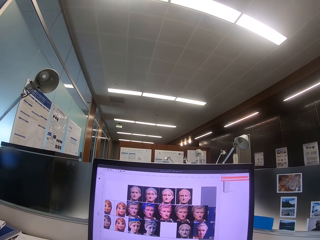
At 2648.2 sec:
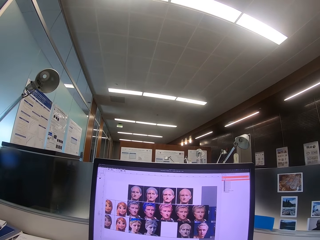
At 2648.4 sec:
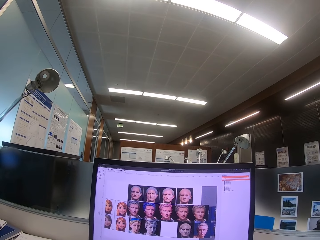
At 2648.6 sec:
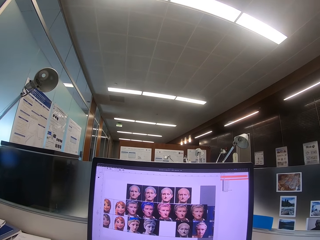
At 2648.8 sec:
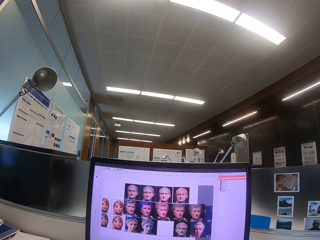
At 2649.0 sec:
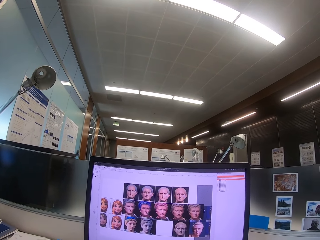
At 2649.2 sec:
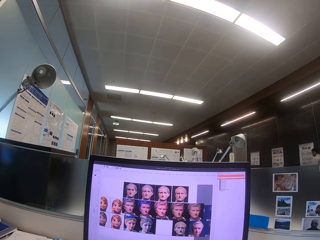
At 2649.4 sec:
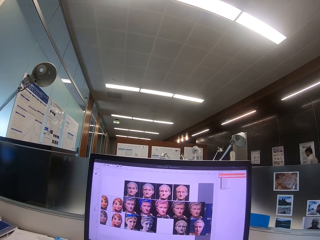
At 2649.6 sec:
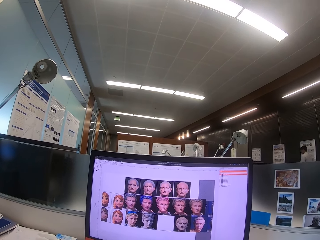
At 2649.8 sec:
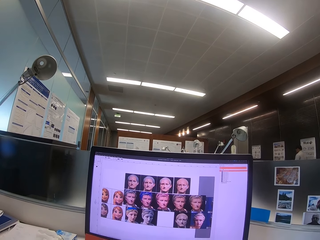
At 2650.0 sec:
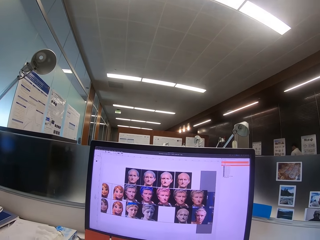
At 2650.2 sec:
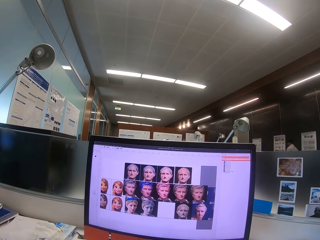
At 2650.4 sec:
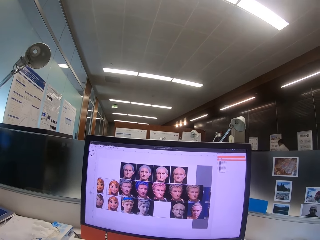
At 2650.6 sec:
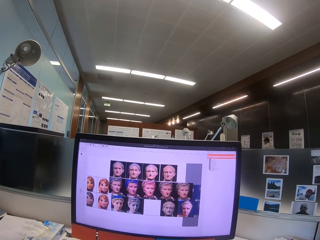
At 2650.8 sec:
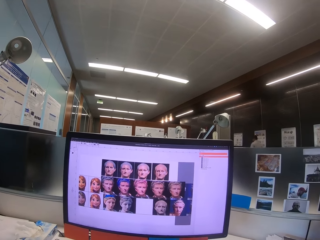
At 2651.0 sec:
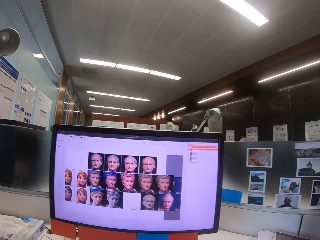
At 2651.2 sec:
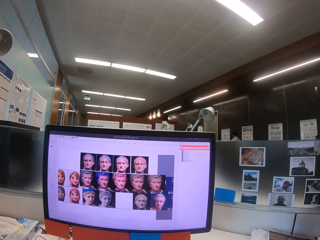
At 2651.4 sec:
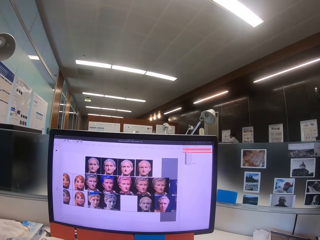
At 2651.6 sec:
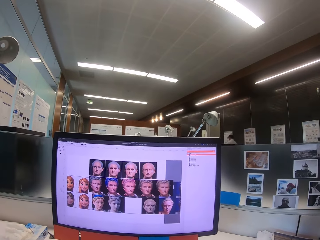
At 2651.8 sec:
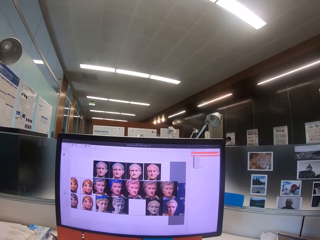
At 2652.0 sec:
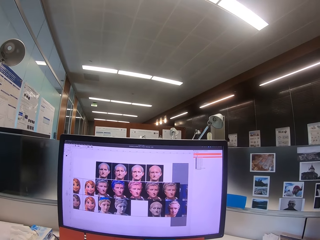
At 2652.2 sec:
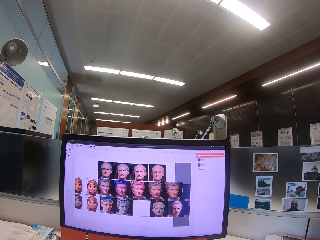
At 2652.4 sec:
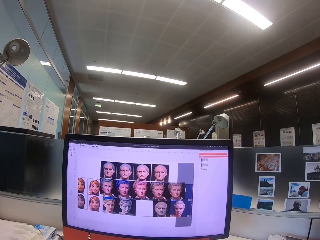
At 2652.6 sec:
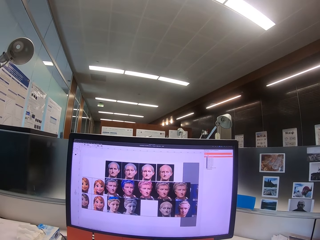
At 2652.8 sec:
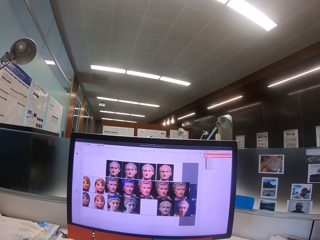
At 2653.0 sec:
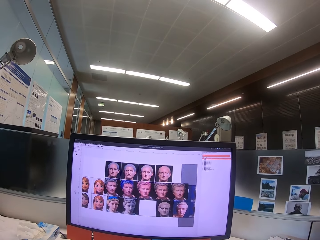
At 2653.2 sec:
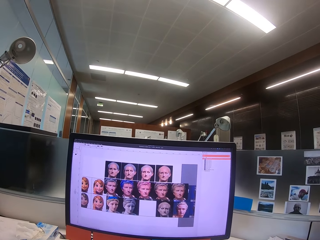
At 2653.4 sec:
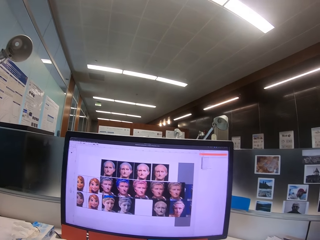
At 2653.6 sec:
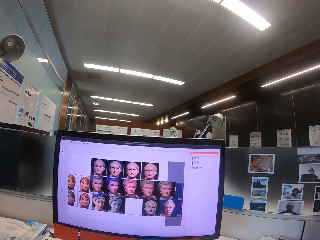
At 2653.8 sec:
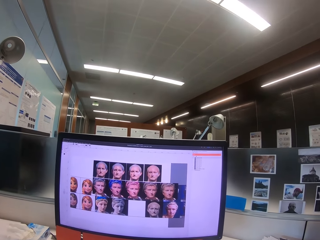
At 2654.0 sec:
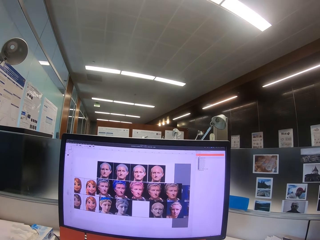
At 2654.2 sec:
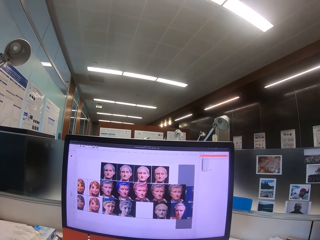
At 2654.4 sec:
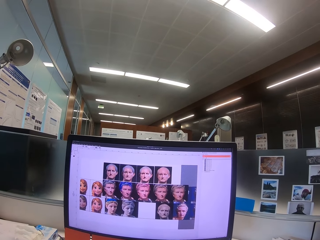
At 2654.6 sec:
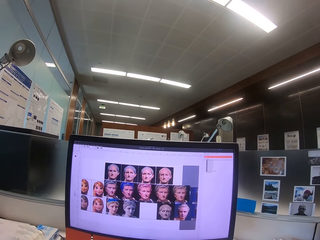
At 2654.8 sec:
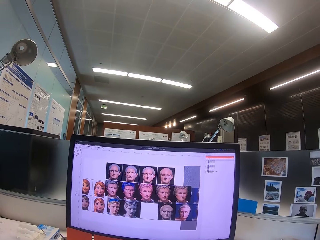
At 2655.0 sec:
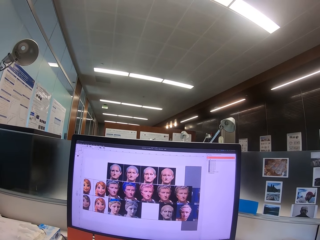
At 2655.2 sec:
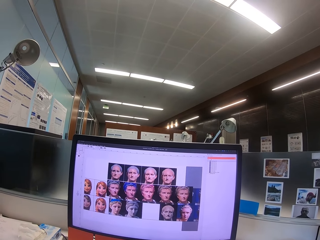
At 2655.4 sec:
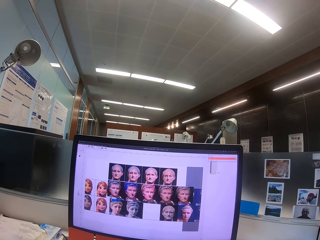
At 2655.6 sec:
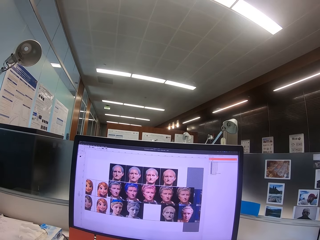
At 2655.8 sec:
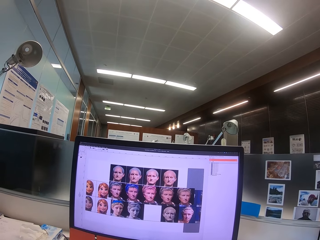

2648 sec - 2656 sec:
A man walks around the office. The camera wearer uses a computer.

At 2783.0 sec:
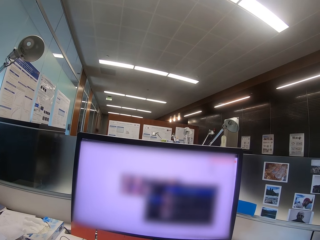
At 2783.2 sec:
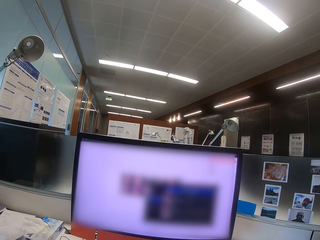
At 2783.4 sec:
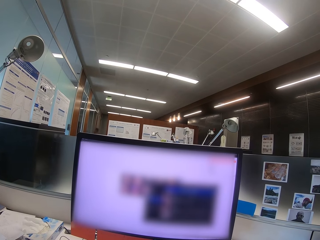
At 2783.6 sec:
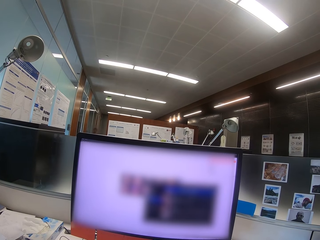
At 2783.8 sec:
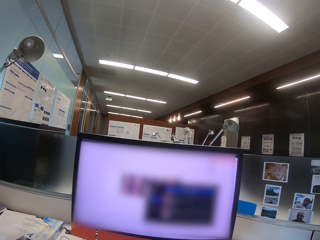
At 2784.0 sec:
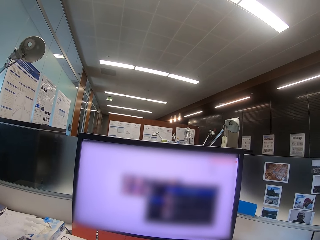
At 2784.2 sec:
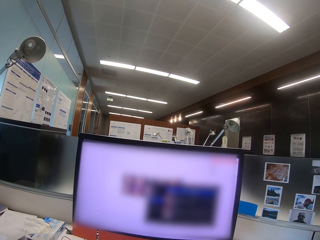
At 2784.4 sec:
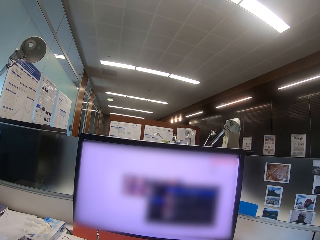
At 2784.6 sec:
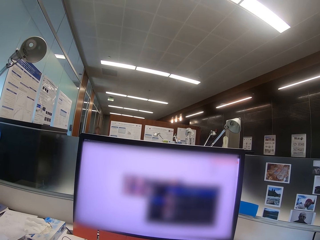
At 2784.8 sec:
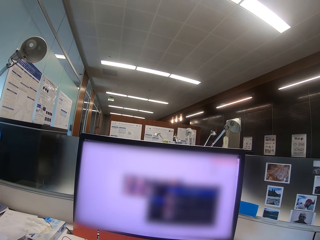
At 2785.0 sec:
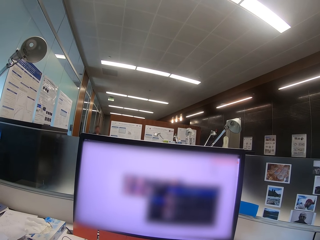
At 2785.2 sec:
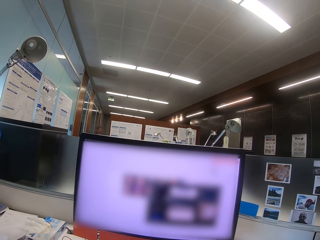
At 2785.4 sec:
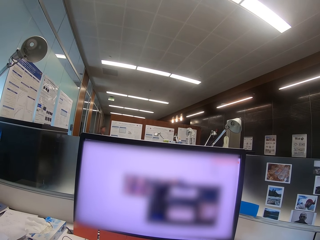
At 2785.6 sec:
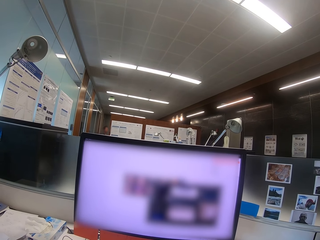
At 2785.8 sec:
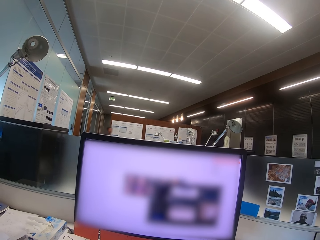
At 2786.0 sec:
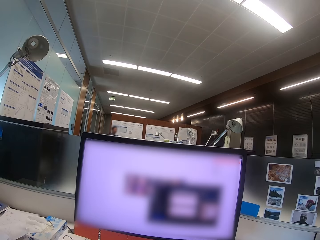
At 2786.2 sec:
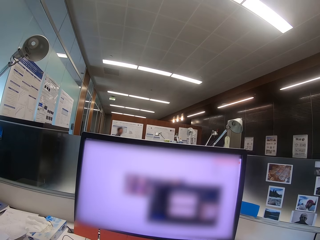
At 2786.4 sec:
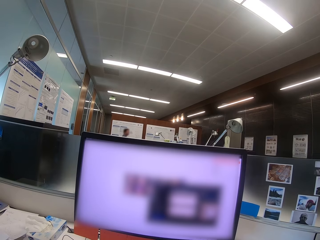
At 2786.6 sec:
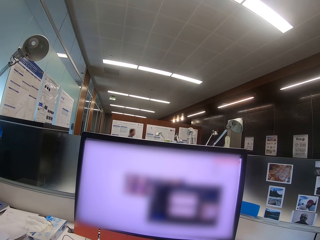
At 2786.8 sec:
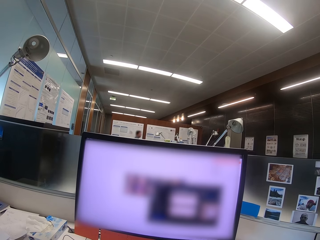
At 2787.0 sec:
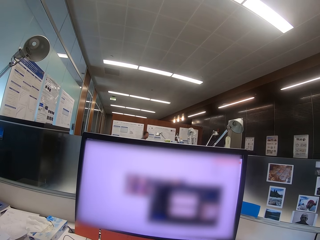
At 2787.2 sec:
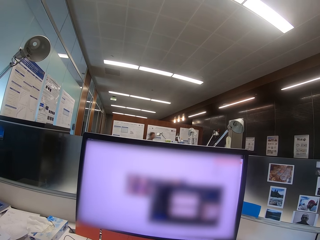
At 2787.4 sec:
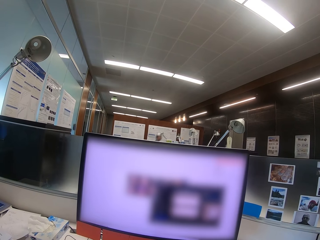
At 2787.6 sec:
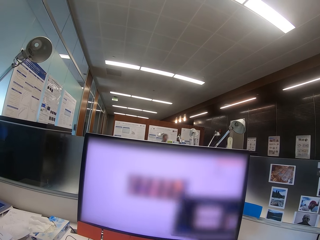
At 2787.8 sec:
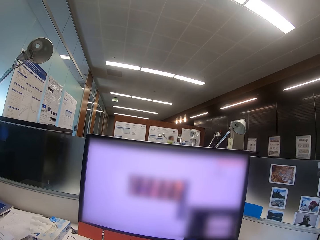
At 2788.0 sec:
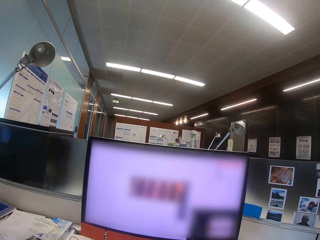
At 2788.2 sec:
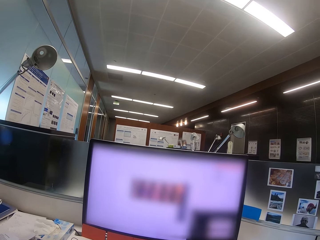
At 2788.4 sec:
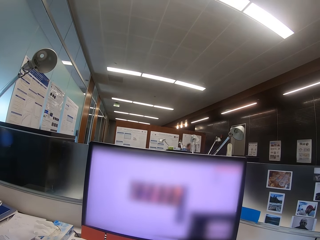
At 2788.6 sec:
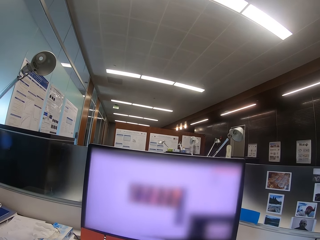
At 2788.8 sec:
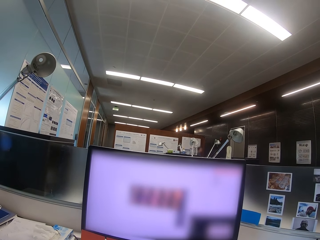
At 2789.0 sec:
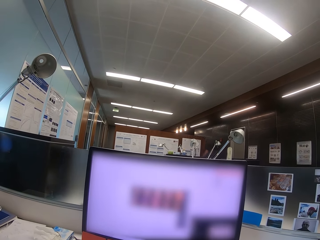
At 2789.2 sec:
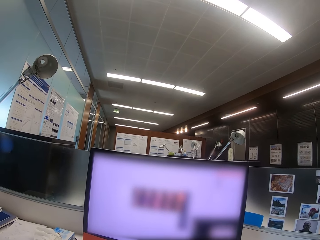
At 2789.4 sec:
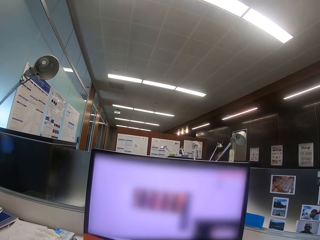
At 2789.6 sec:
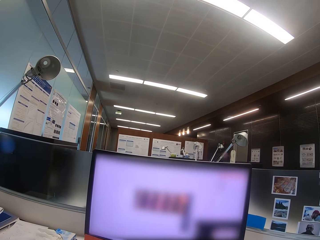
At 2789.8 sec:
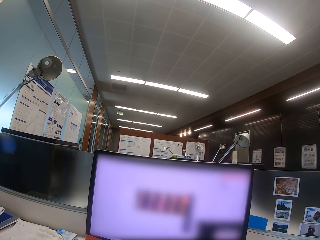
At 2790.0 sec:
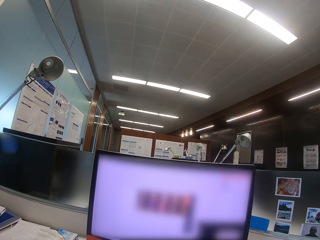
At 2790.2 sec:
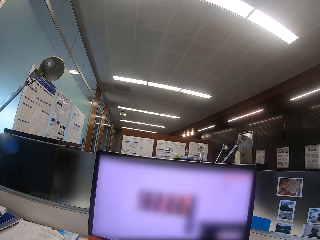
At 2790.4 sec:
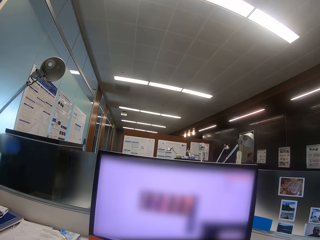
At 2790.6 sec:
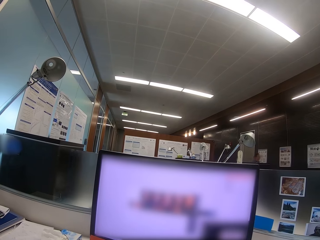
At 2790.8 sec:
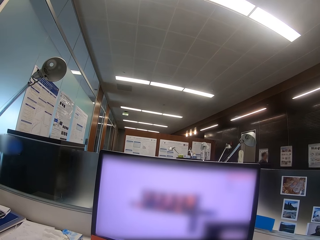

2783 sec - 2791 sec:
A man walks around the office. The camera wearer uses a computer.

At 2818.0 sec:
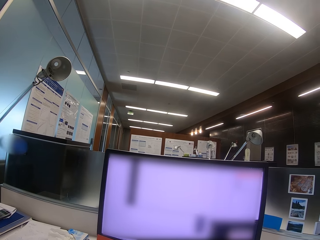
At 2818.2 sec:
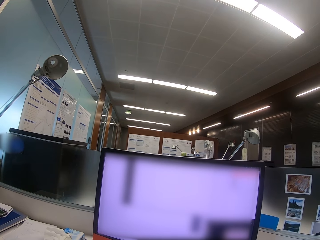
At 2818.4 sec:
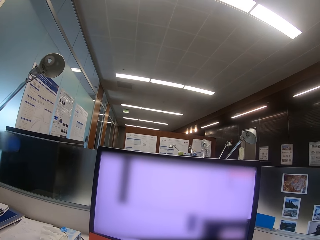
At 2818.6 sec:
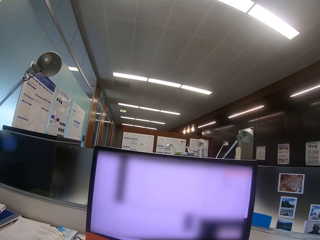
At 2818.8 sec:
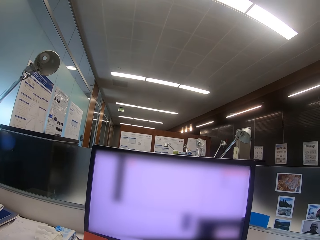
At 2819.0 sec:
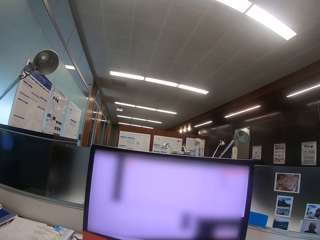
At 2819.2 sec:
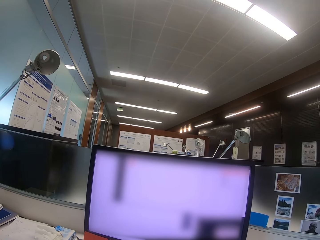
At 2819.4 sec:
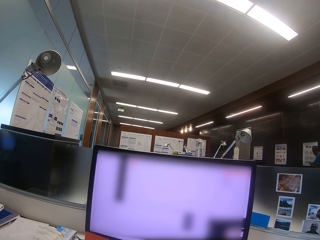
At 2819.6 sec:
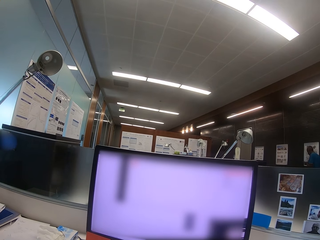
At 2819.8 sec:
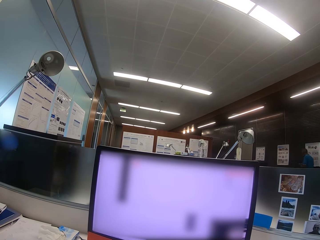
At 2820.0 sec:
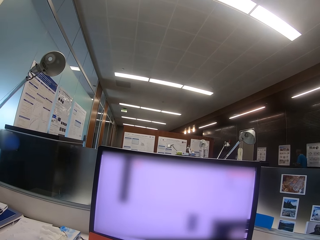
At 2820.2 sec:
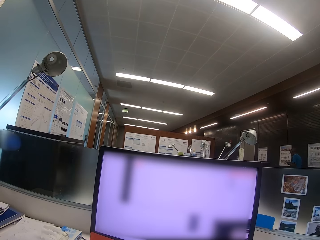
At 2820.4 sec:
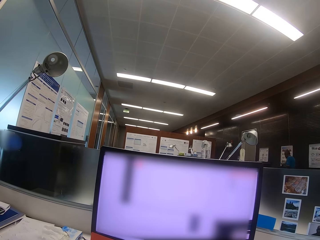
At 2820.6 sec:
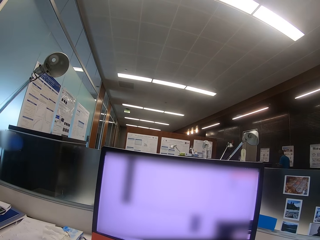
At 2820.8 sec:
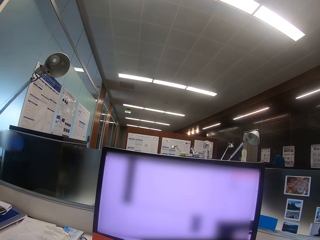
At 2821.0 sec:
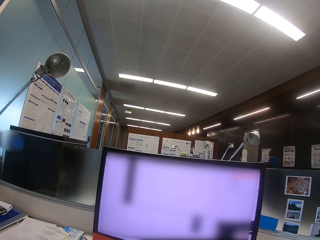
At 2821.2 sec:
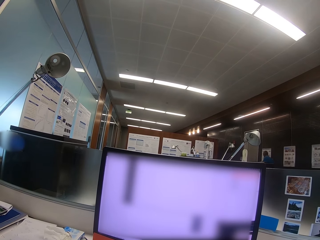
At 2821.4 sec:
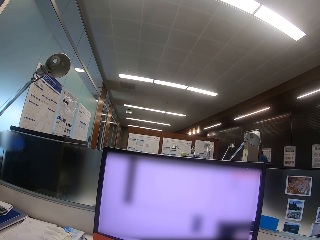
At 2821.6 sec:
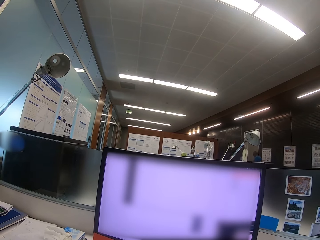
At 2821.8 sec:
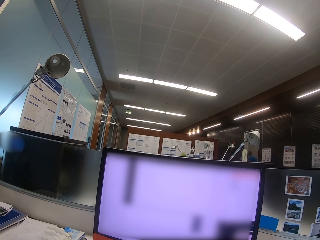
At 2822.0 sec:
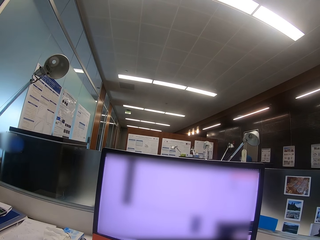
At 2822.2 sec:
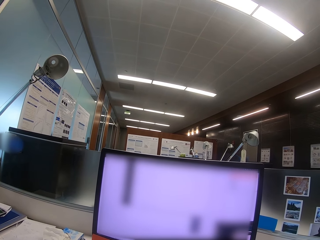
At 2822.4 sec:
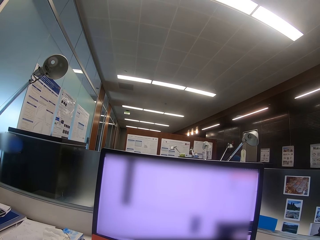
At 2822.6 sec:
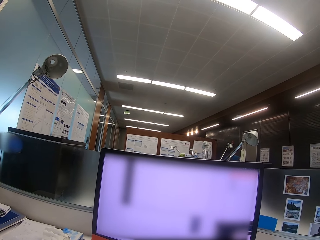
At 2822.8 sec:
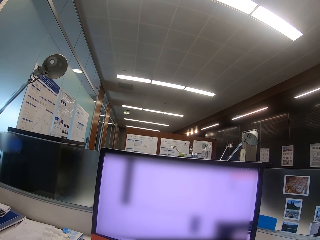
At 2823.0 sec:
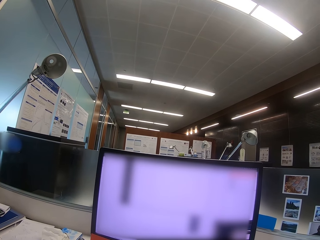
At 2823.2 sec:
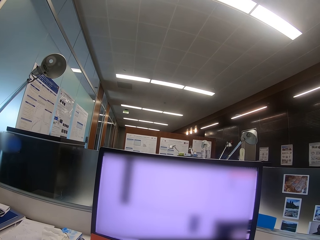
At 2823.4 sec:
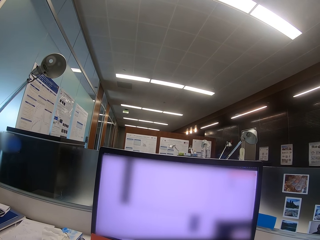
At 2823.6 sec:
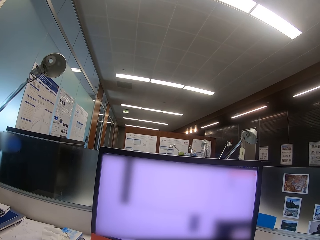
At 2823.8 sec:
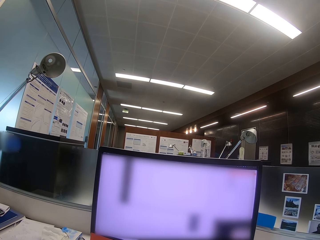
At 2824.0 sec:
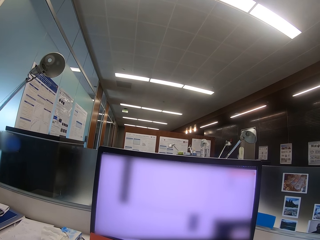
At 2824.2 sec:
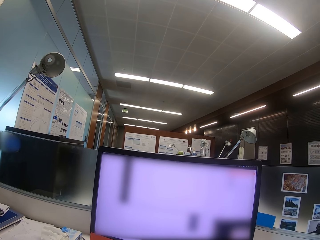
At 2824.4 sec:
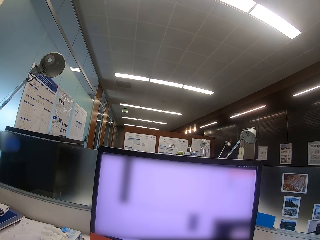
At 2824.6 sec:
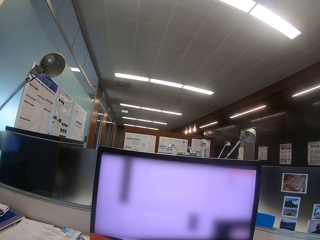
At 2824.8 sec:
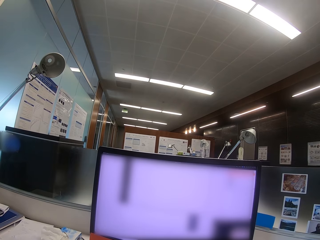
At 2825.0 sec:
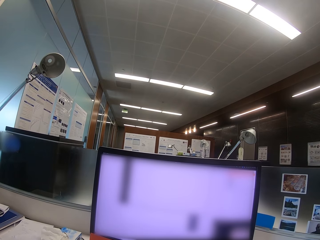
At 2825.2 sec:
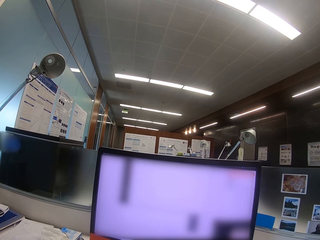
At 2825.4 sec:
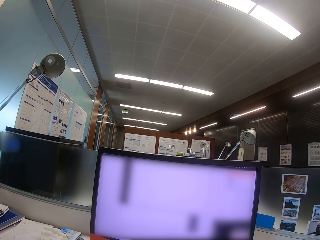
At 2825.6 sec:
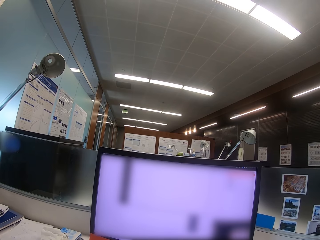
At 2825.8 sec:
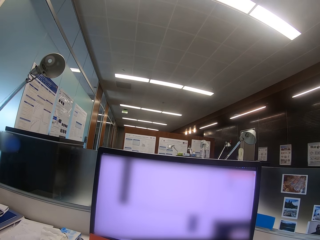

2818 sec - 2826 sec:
A man walks around the office. The camera wearer uses a computer.
